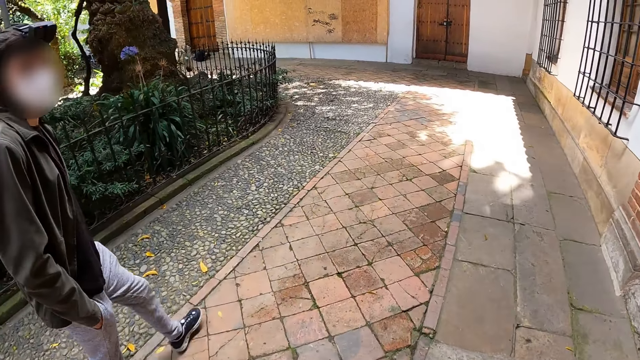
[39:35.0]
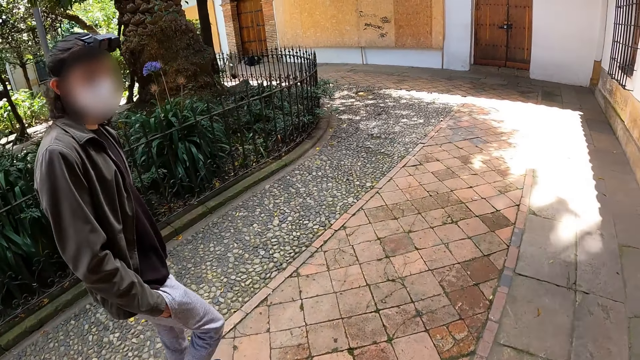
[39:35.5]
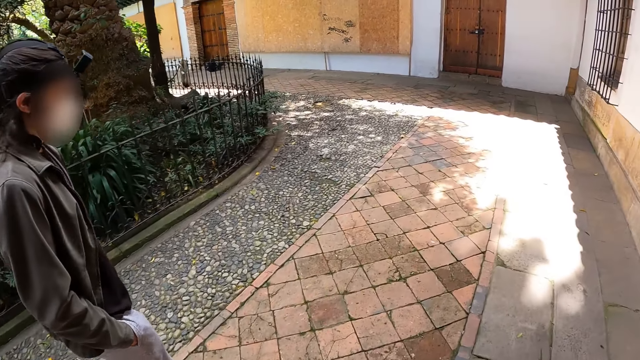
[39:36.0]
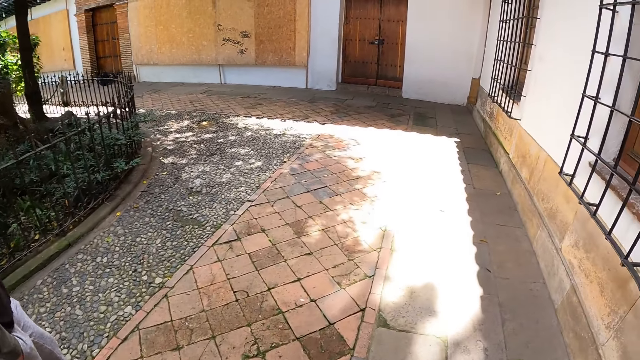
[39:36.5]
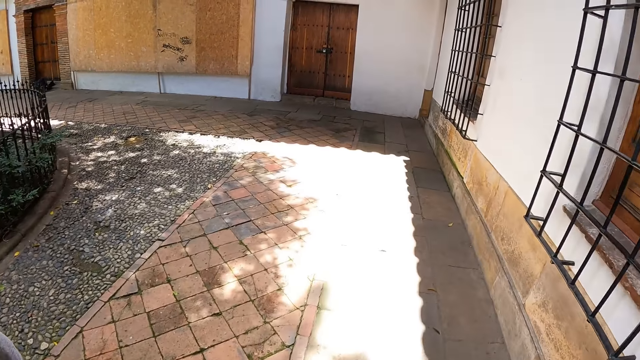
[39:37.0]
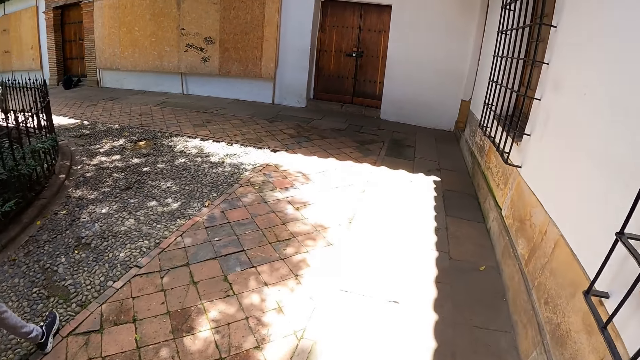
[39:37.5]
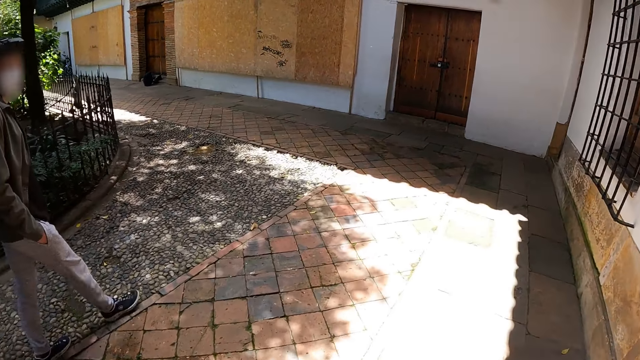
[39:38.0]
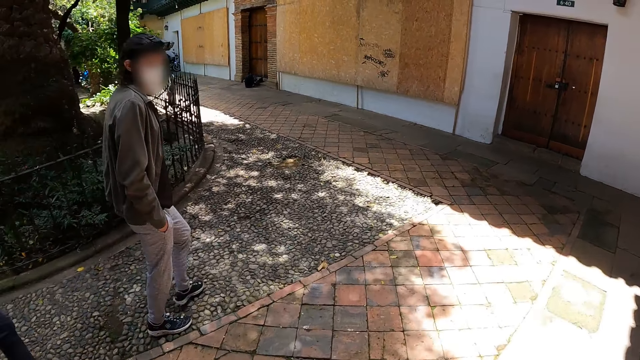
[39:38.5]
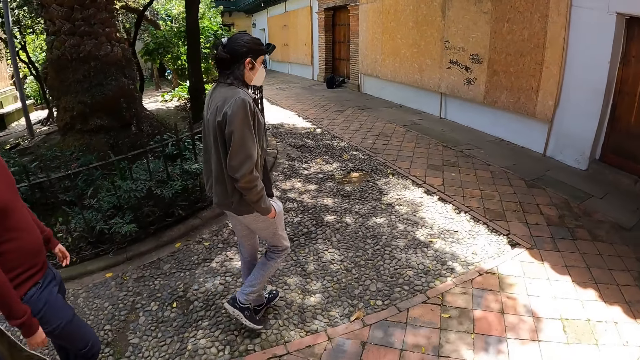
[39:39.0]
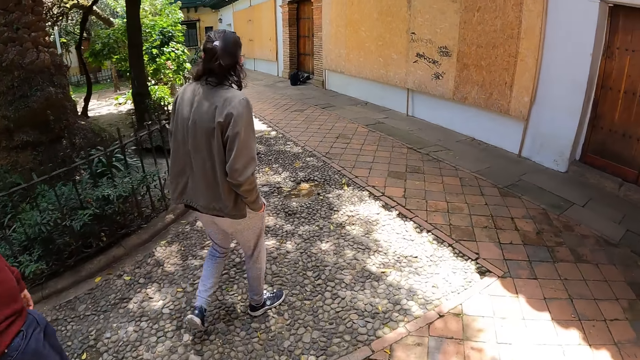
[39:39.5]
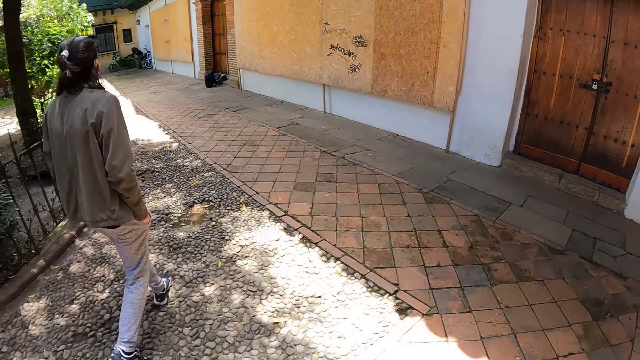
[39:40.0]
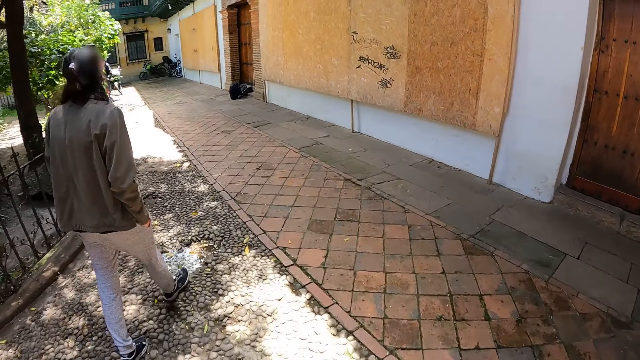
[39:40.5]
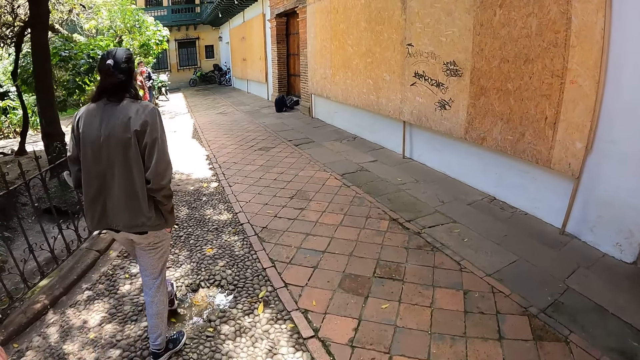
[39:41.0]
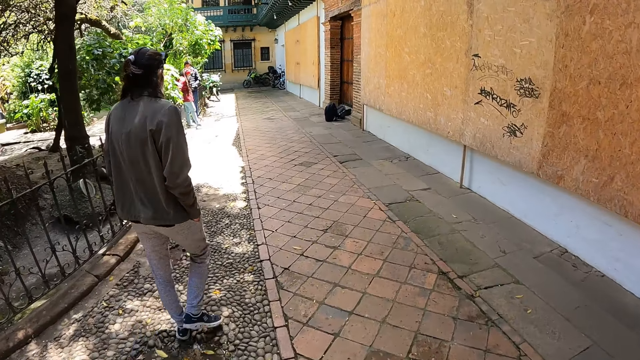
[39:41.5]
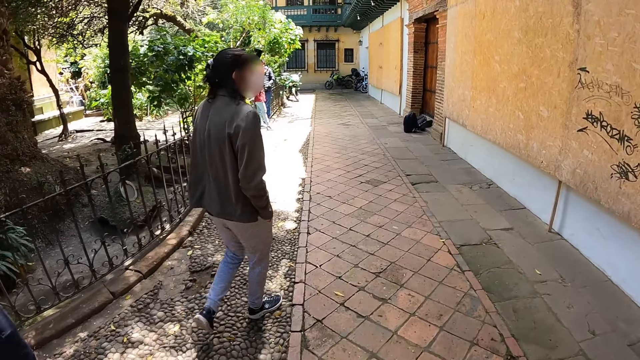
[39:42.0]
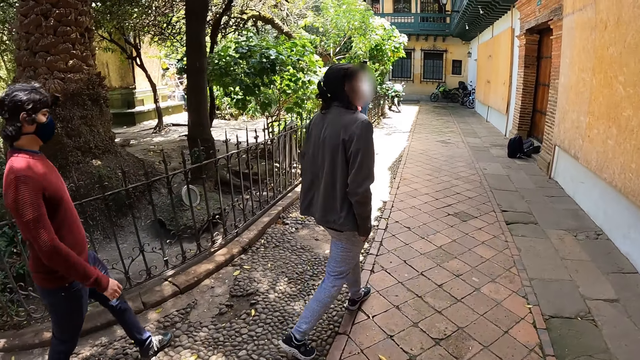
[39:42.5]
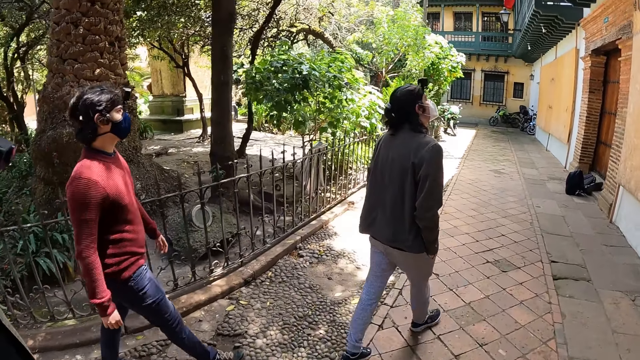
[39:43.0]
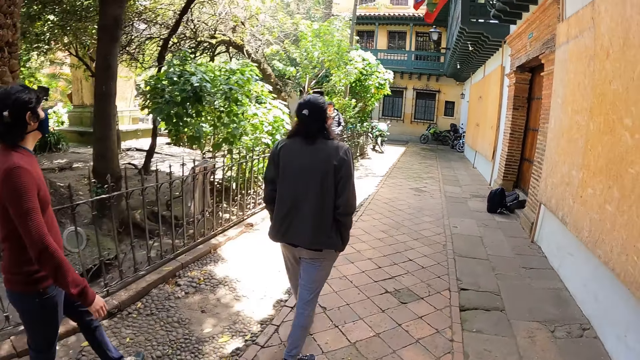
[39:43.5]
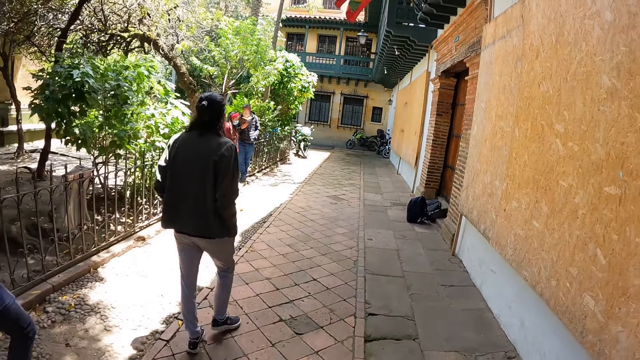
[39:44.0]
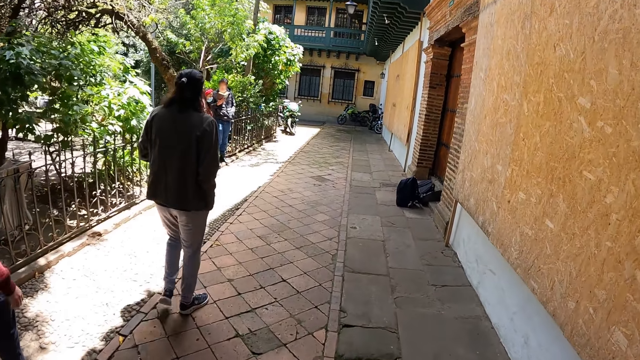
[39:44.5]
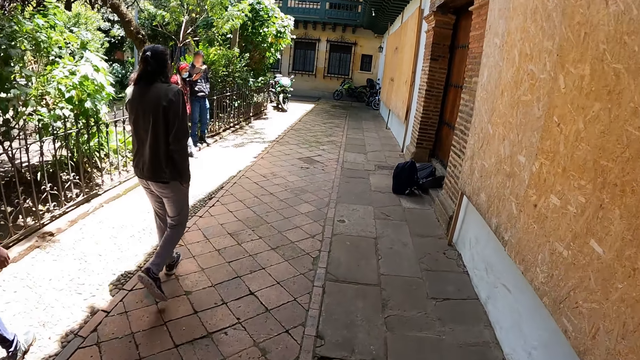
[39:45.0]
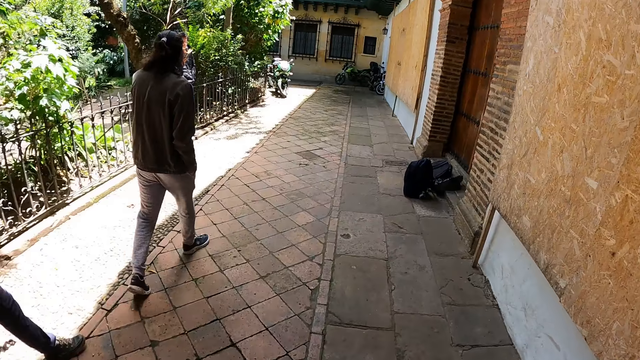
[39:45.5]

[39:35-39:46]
The camera wearer looks at a man. They look at the man again. They walk on the pavement. They look at another man. They walk around.

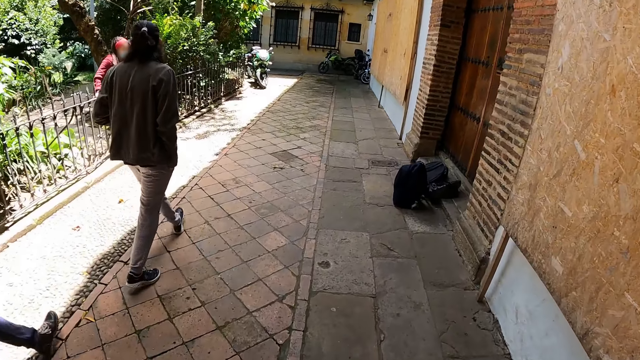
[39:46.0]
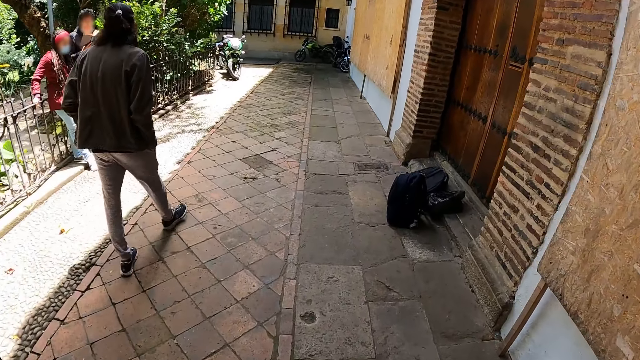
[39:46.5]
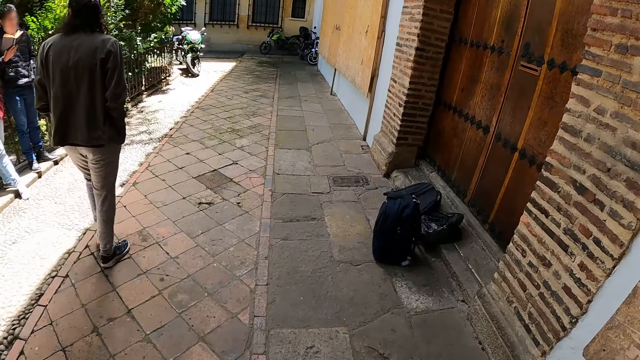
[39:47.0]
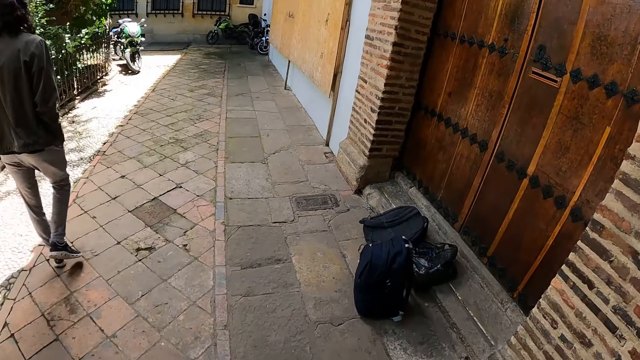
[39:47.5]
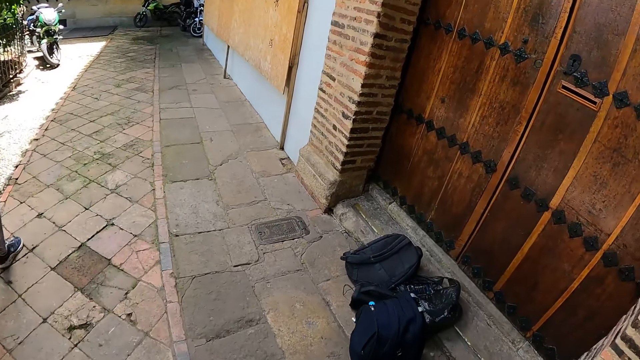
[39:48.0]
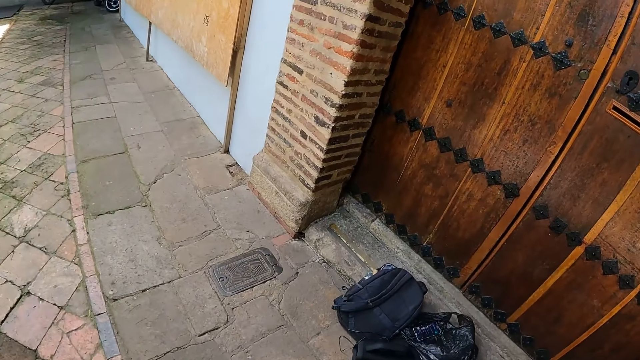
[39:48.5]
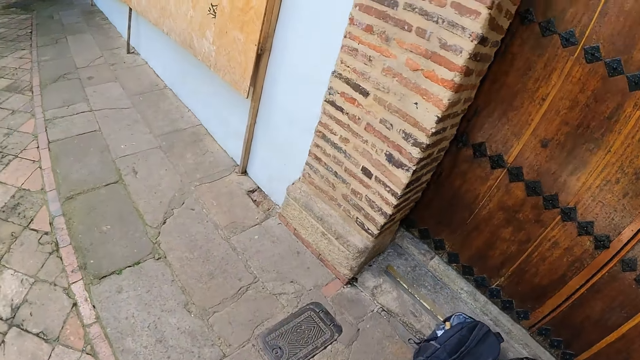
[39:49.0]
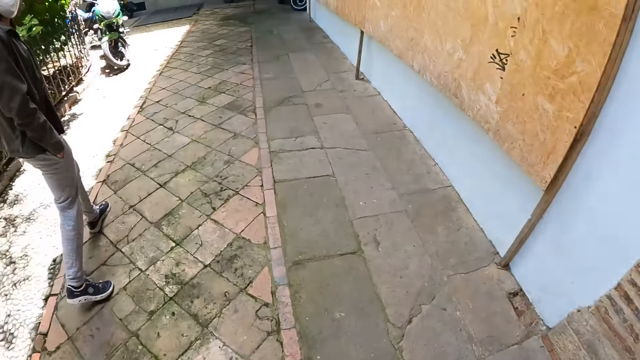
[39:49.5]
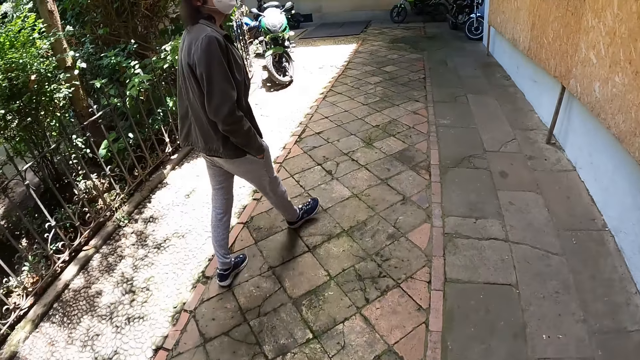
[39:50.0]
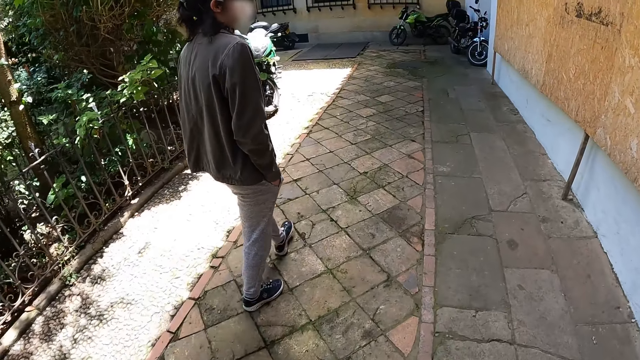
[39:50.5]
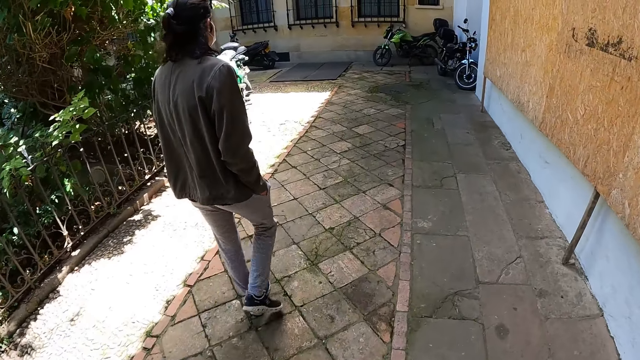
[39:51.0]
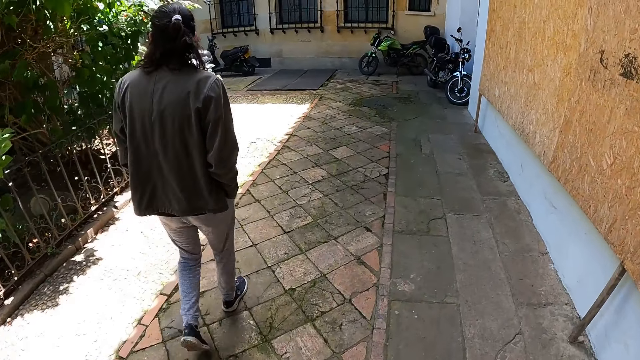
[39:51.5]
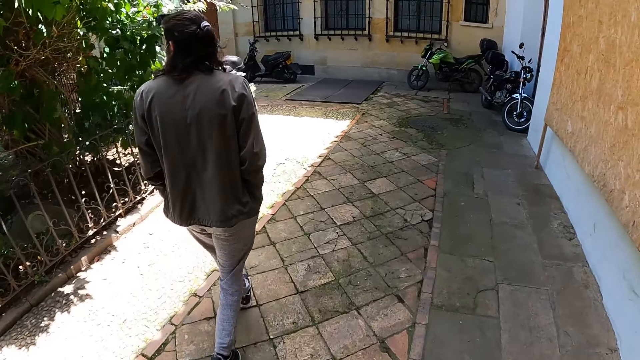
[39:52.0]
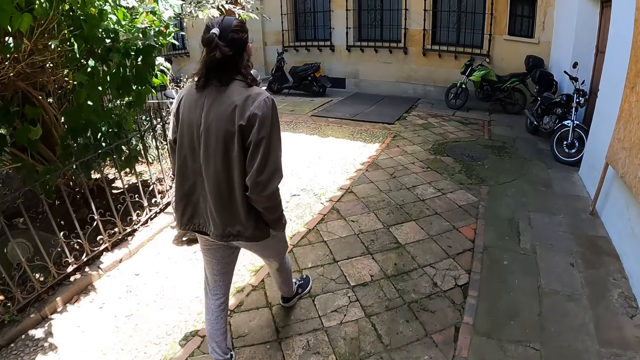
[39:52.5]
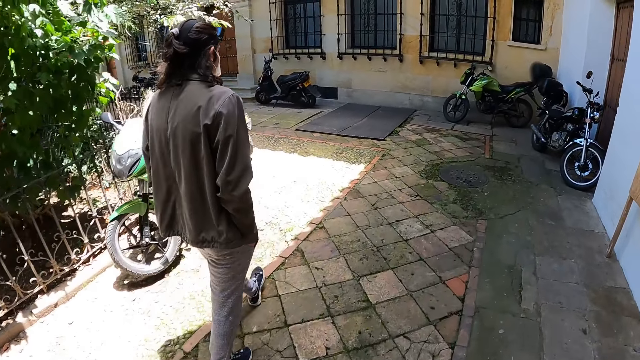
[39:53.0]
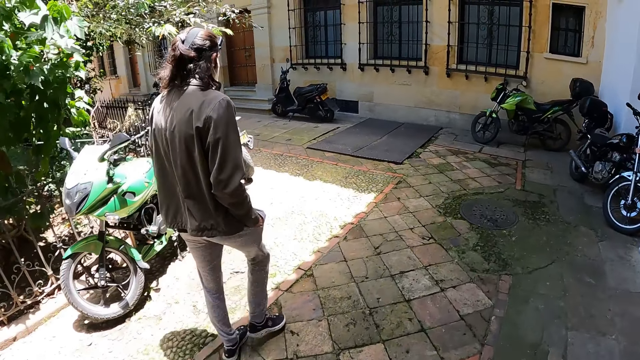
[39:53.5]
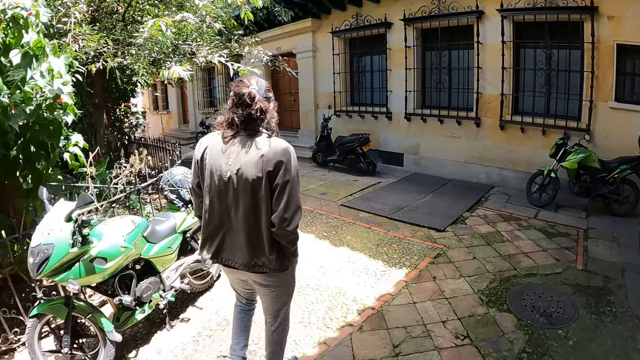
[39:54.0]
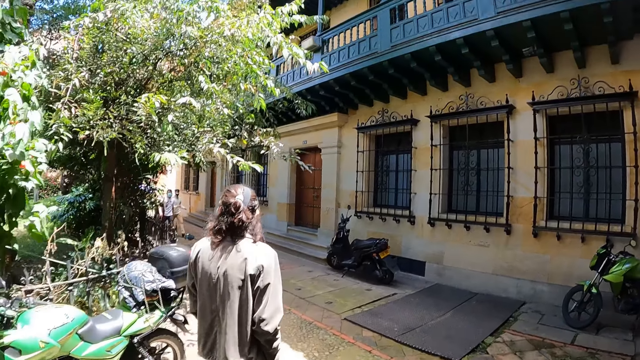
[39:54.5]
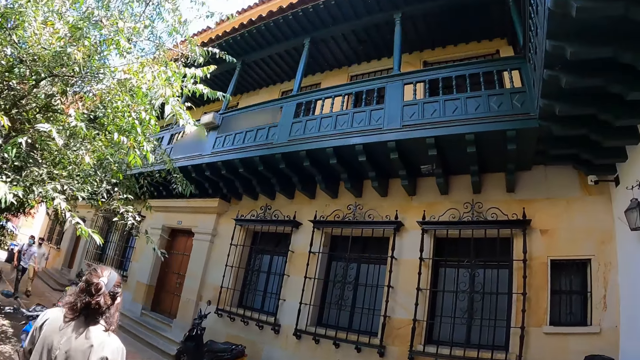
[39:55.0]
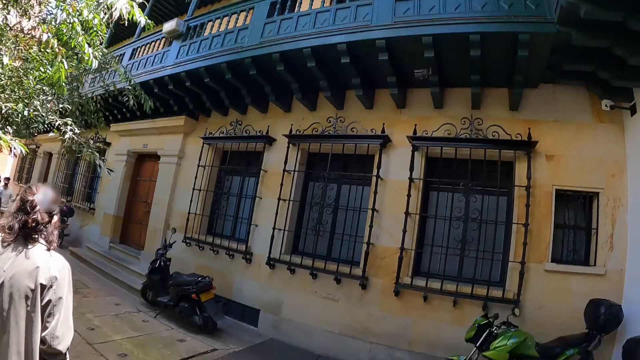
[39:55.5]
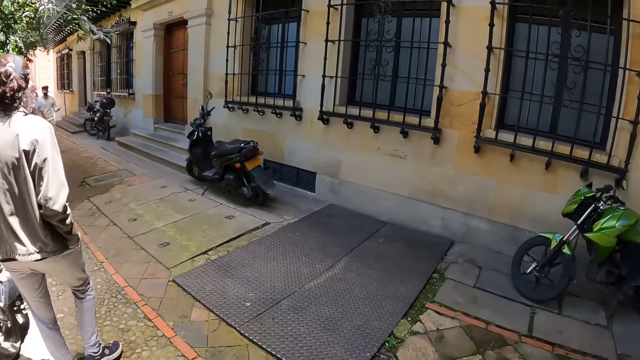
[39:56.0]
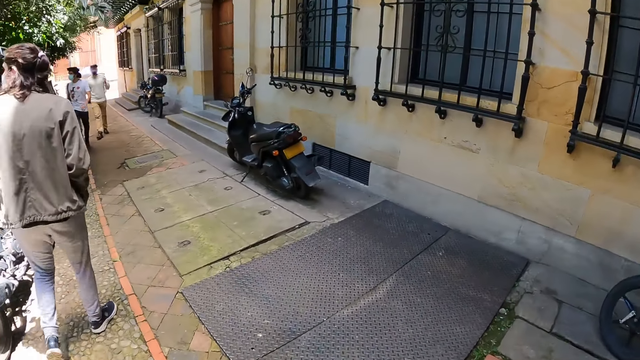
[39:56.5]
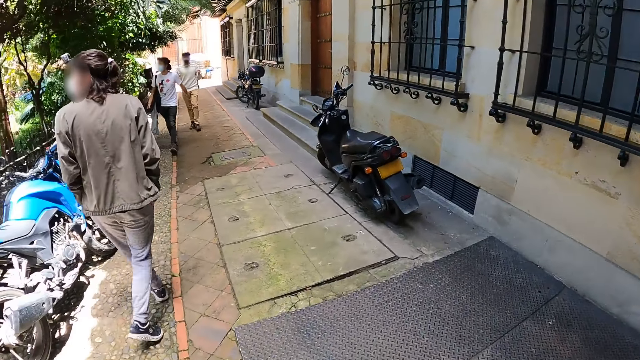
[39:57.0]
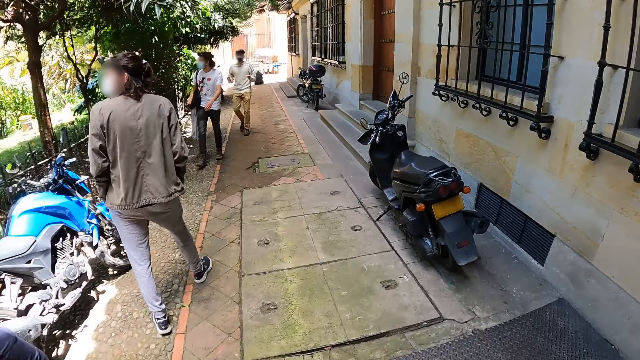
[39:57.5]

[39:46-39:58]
The camera wearer looks at the bags. They walk on the pavement. A man walks on the pavement. The camera wearer looks at the building.
